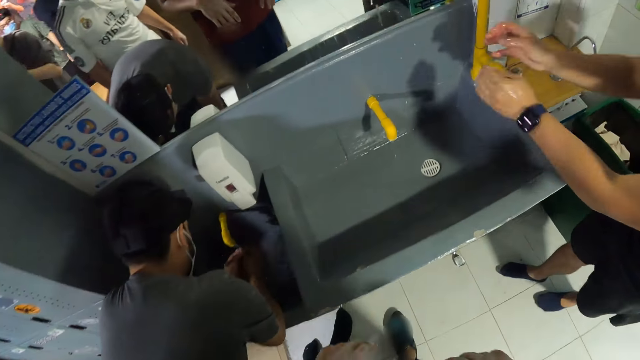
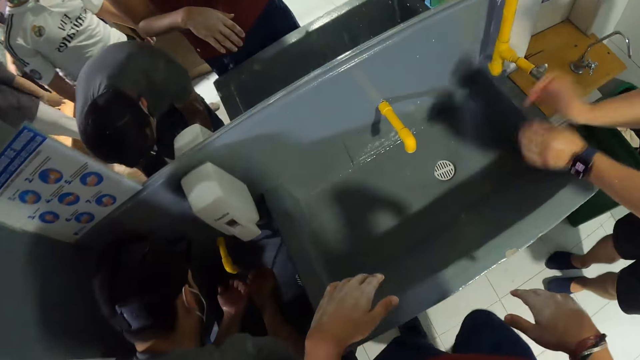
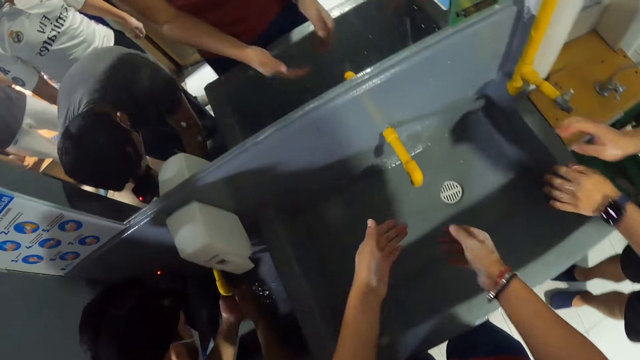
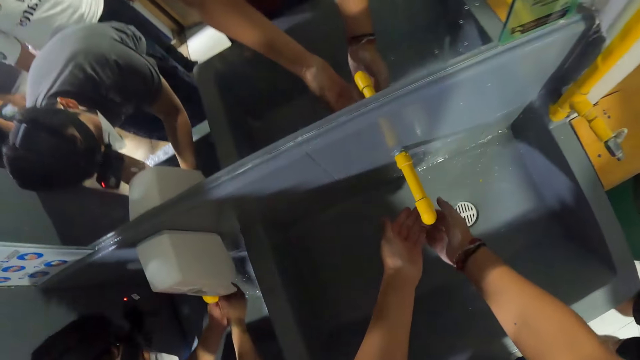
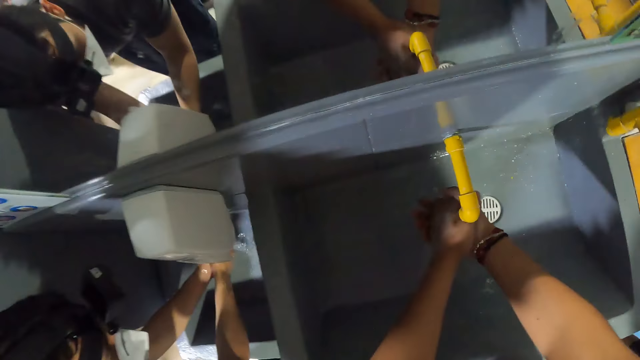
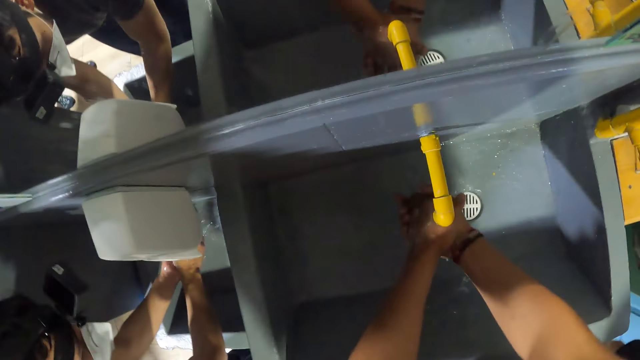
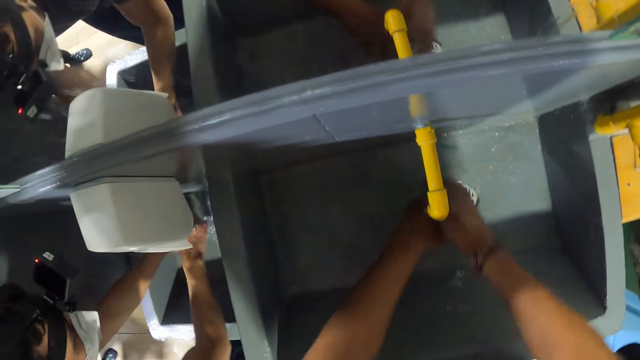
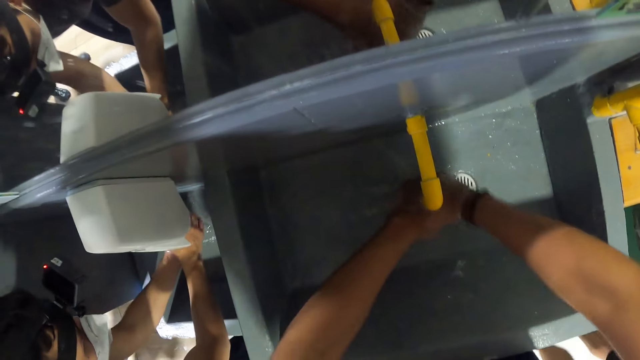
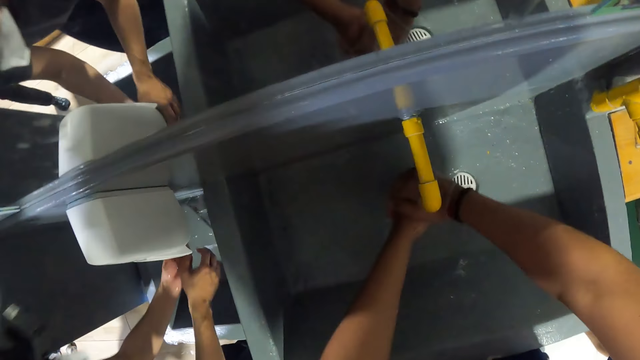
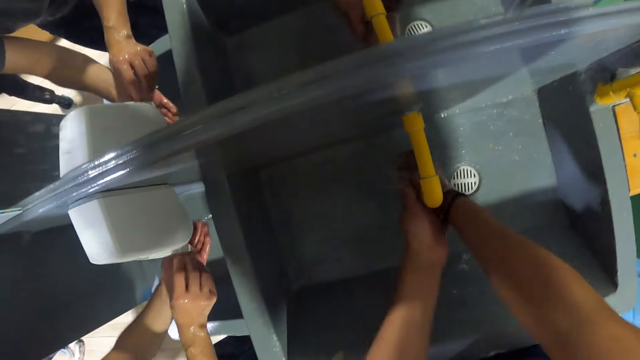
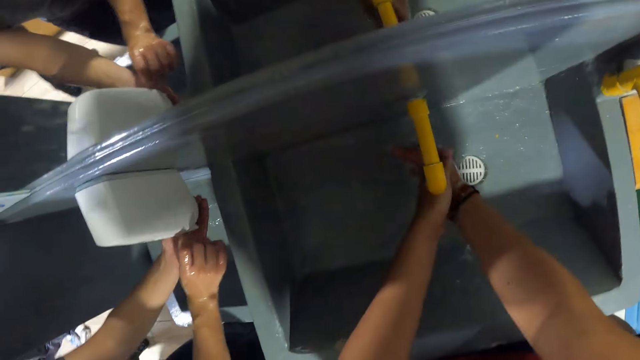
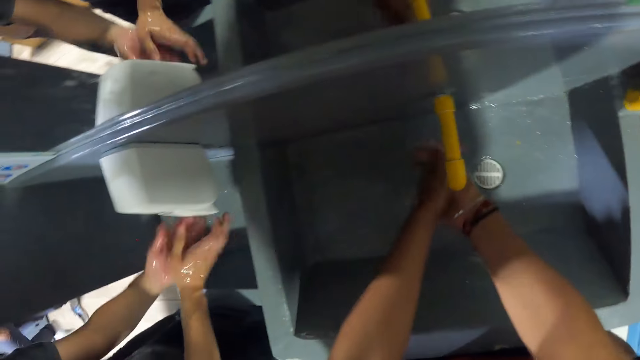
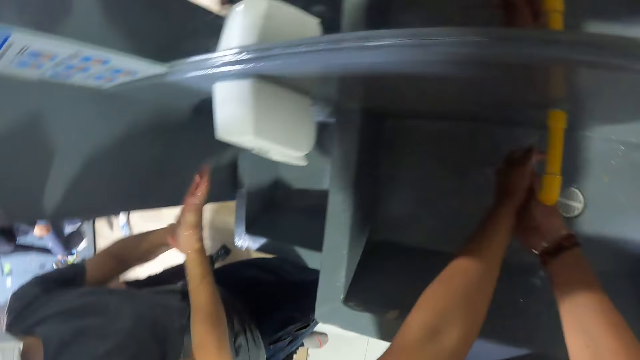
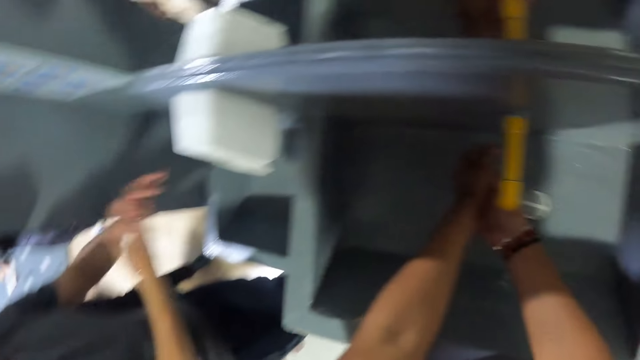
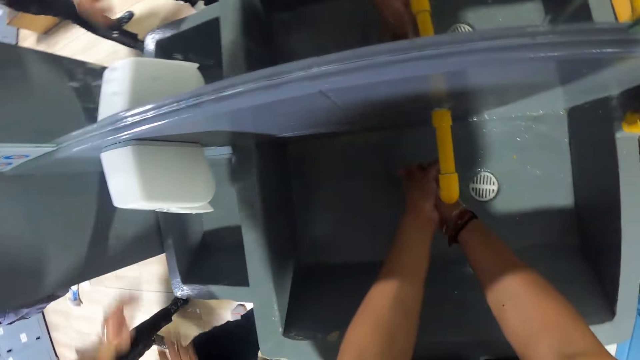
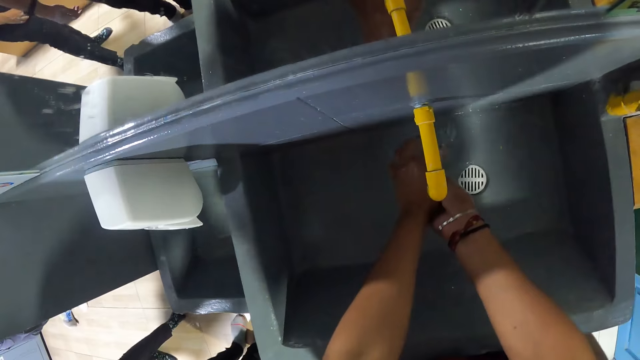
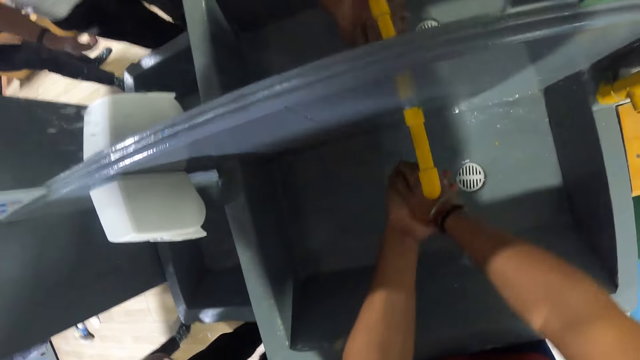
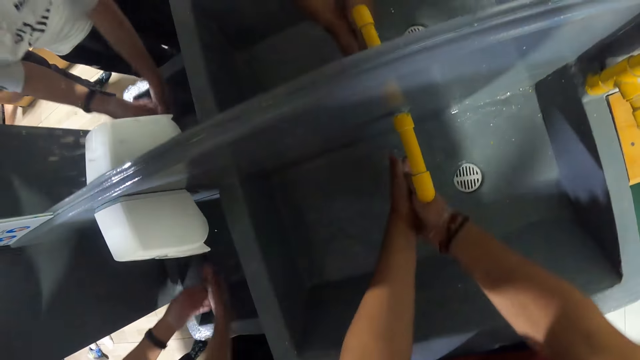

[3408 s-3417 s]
The camera wearer makes a step. He moves both hands. He washes both hands in a wash hand basin.

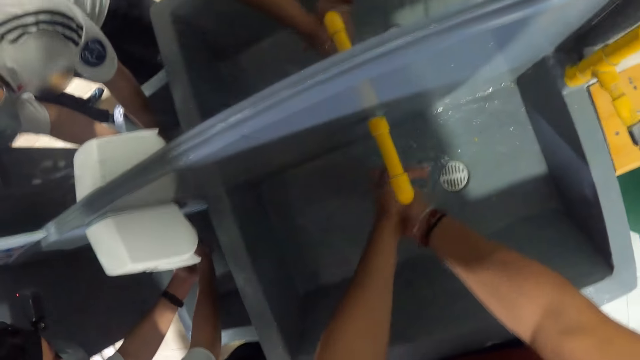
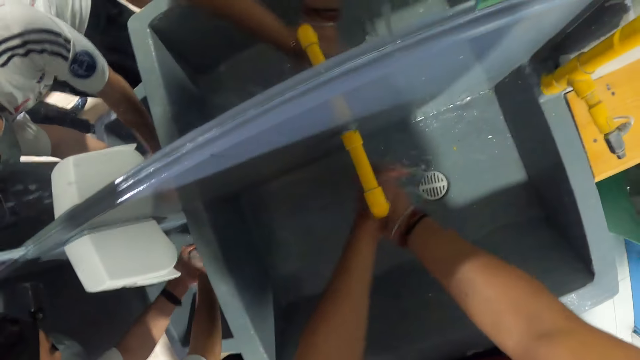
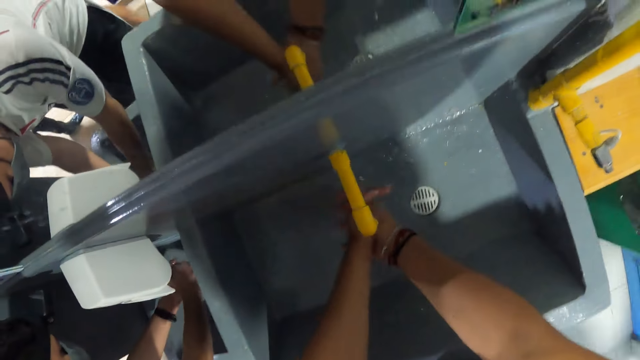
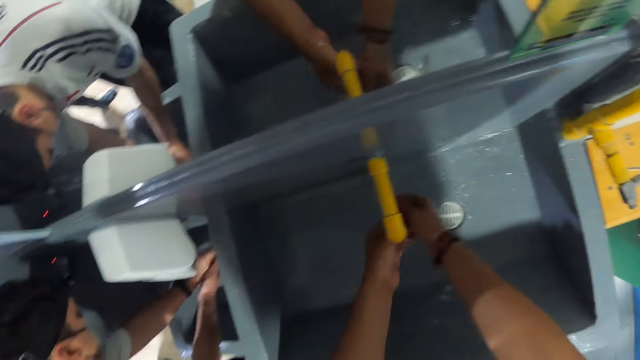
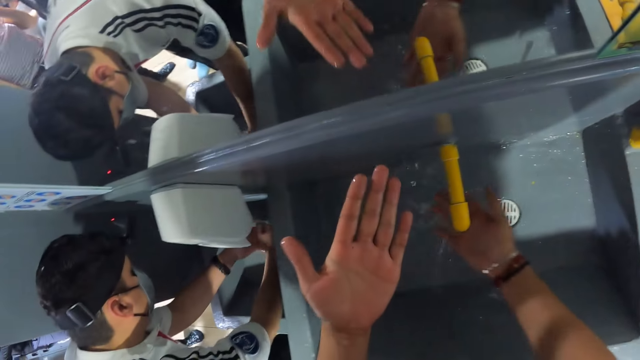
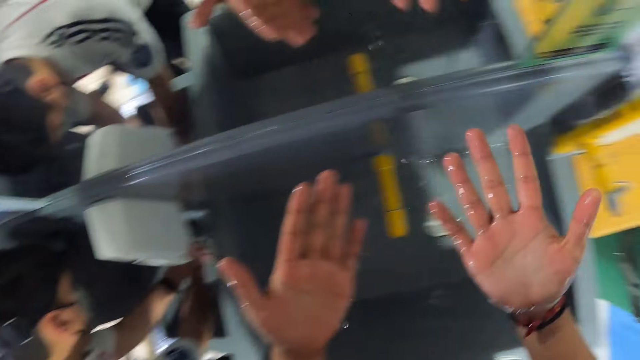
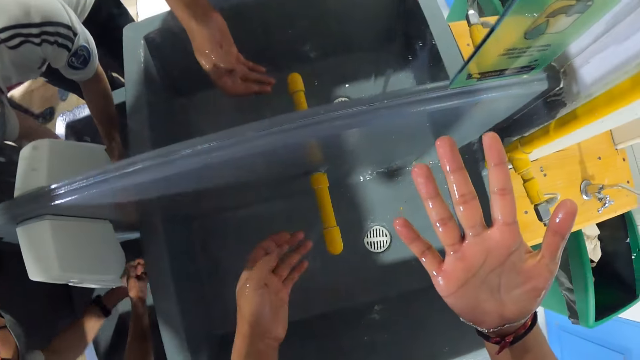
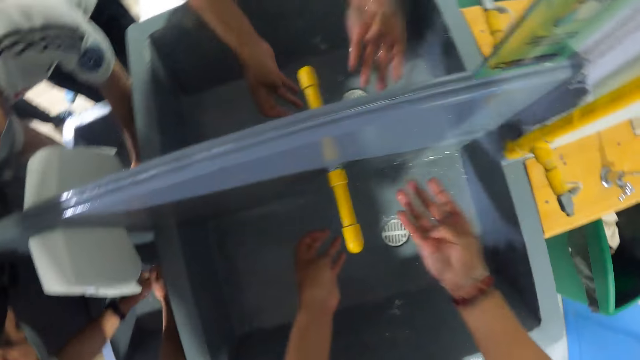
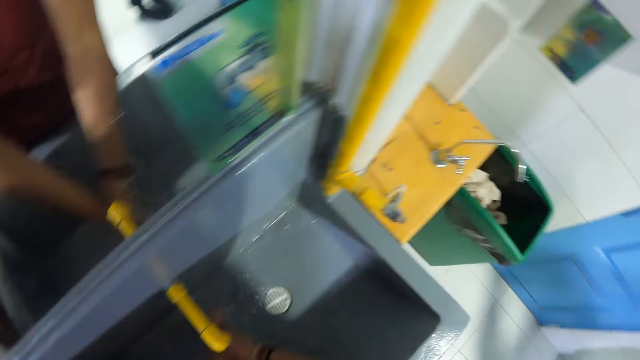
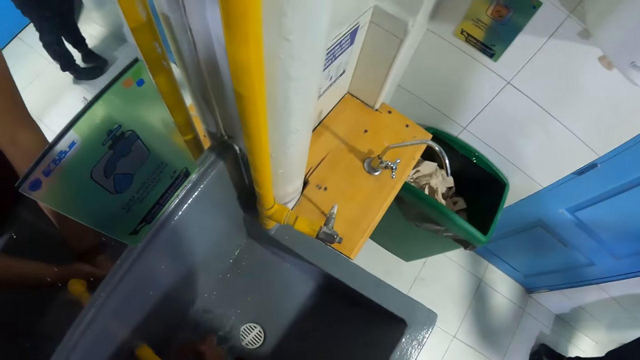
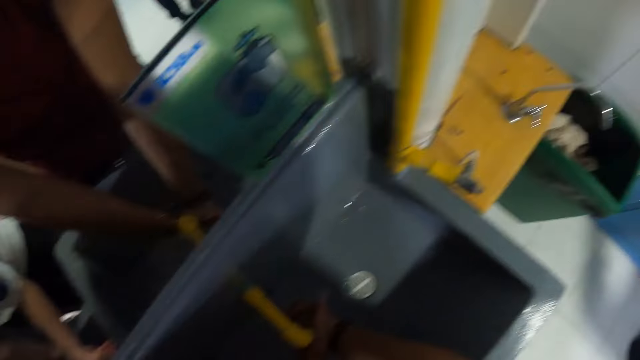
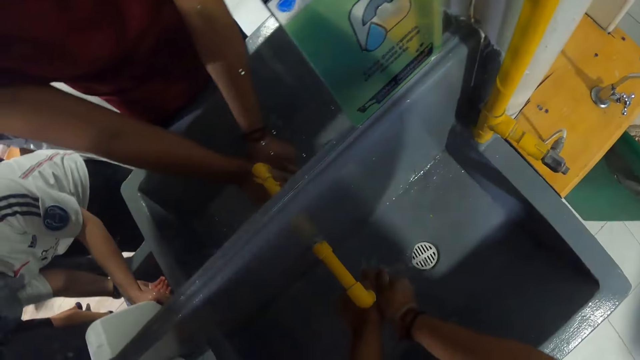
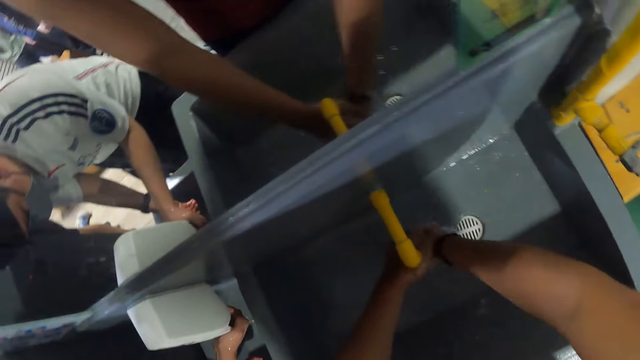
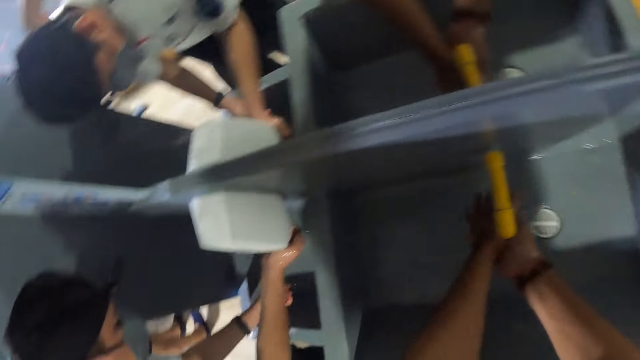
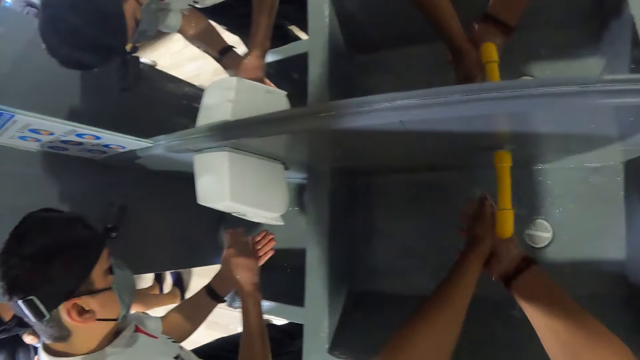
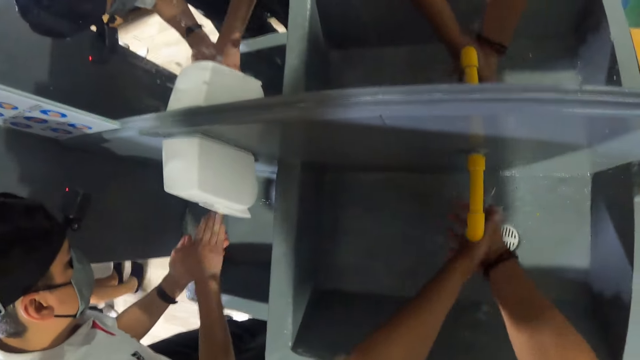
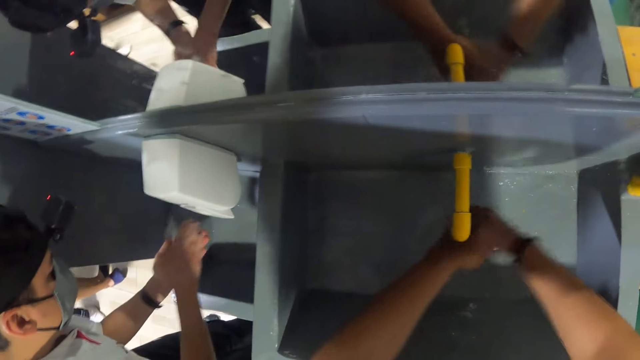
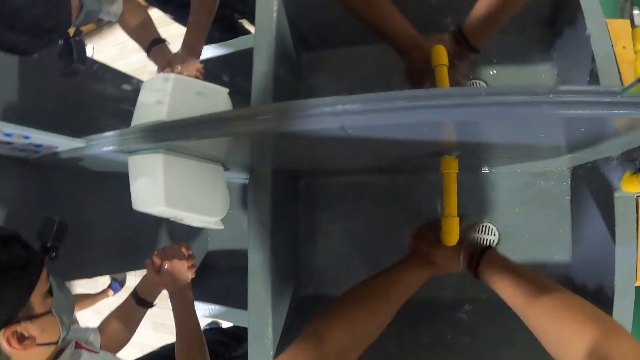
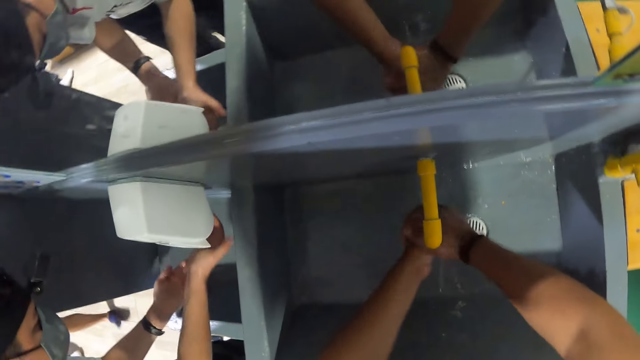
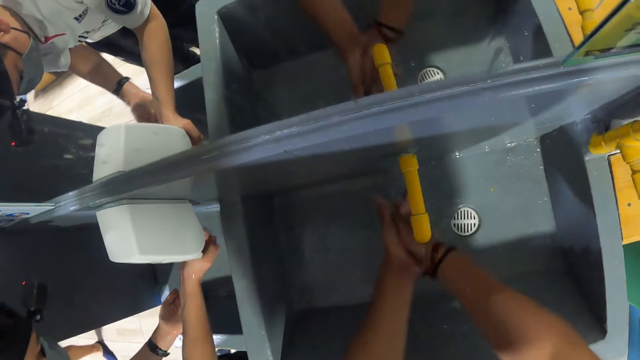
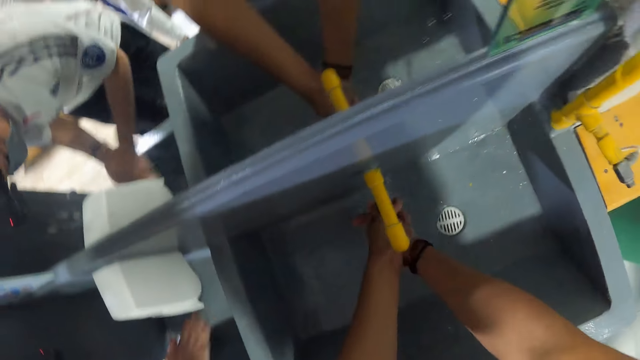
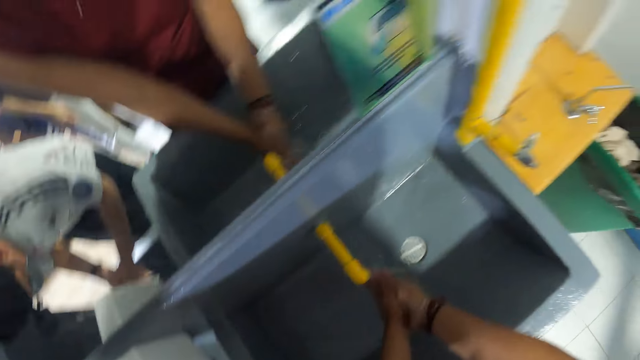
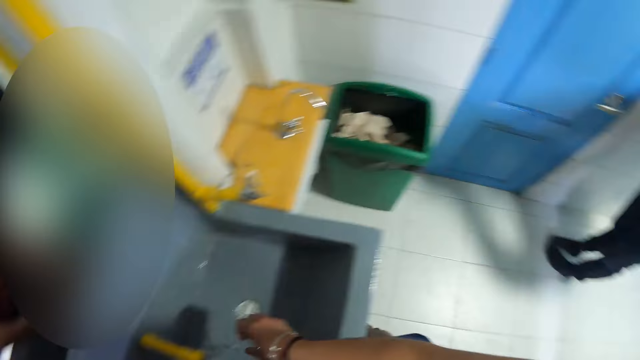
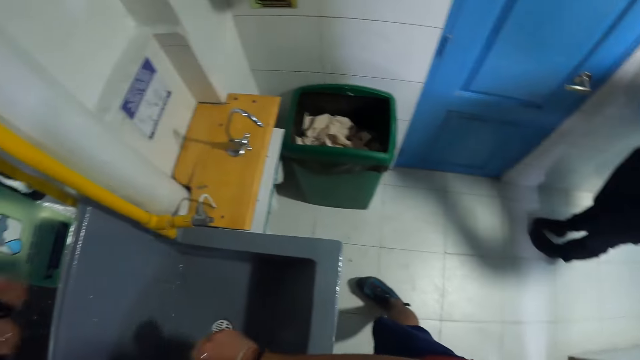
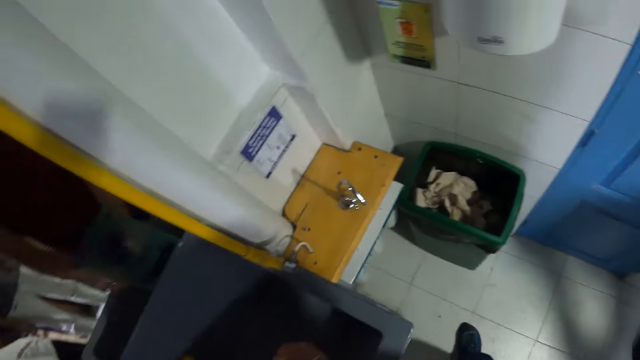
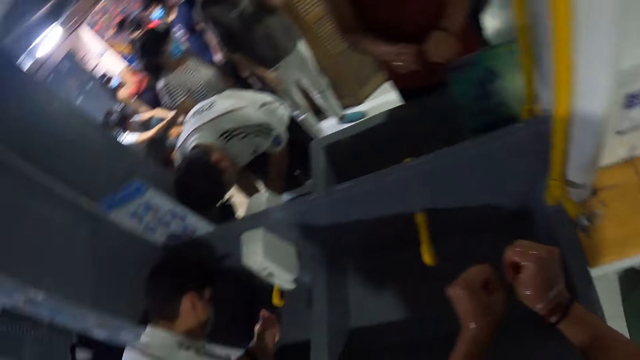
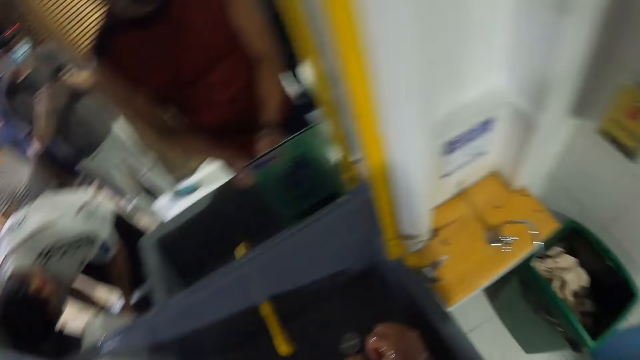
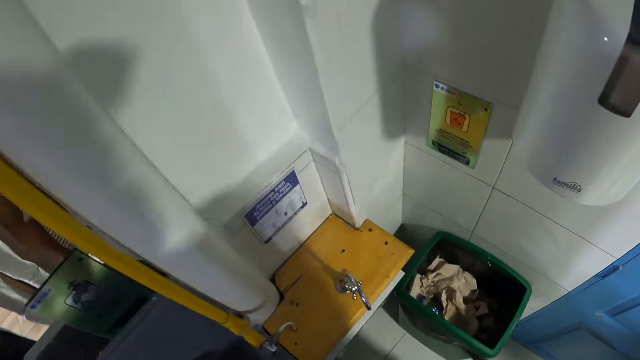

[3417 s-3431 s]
The camera wearer lifts the left hand. He looks at his hands. He moves both hands. He washes his hands. He moves both hands. He looks around. He blows his hands. He makes a step.
